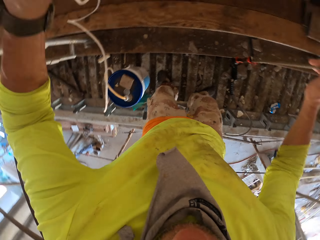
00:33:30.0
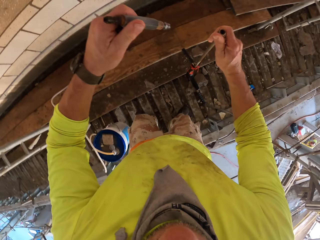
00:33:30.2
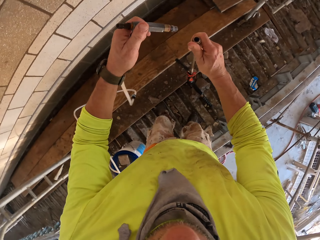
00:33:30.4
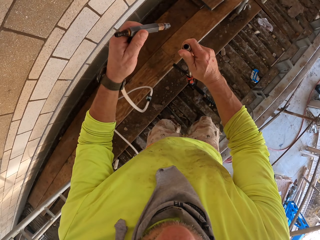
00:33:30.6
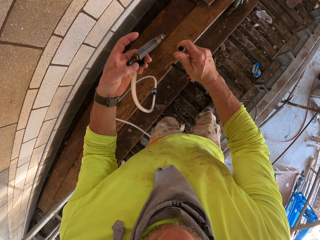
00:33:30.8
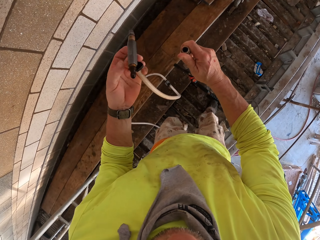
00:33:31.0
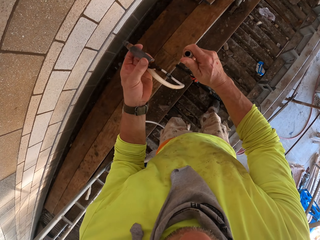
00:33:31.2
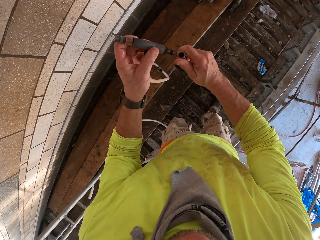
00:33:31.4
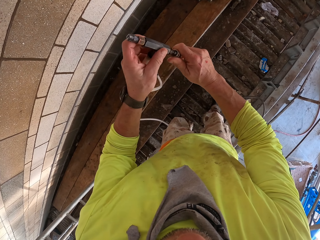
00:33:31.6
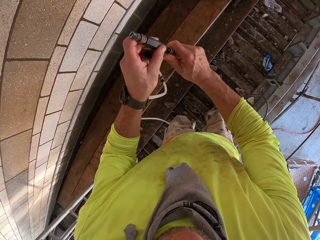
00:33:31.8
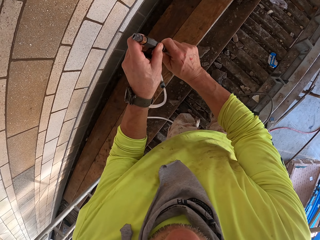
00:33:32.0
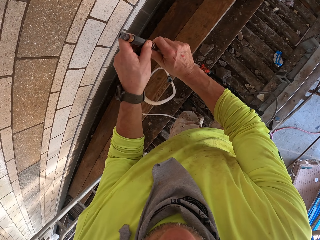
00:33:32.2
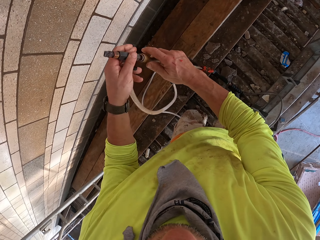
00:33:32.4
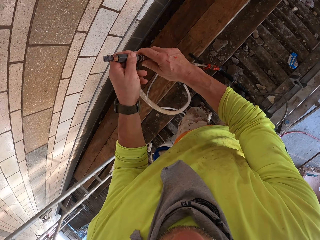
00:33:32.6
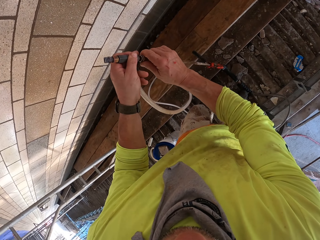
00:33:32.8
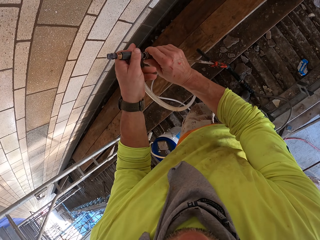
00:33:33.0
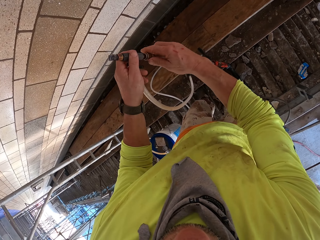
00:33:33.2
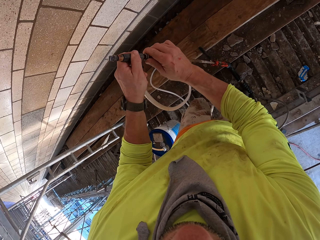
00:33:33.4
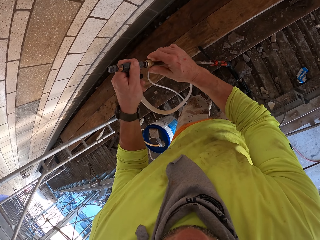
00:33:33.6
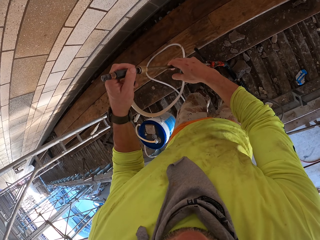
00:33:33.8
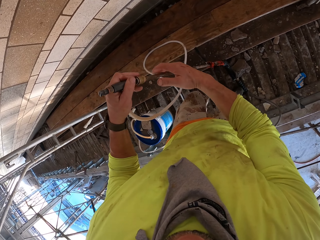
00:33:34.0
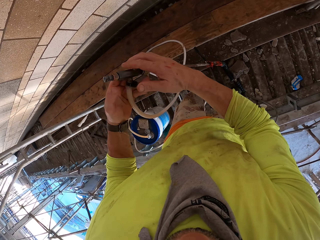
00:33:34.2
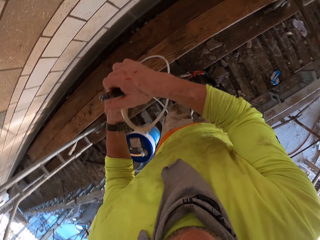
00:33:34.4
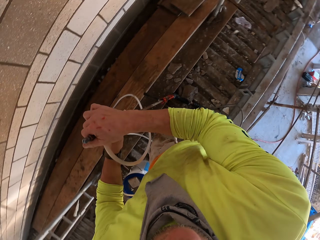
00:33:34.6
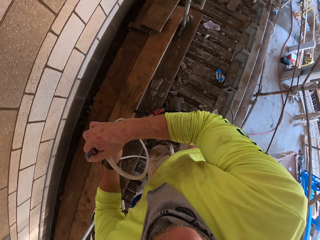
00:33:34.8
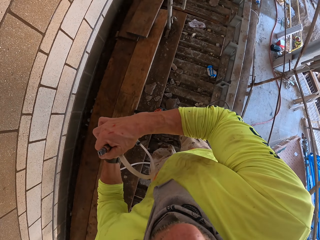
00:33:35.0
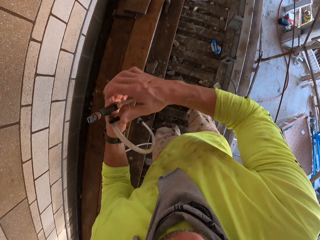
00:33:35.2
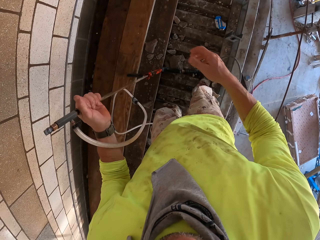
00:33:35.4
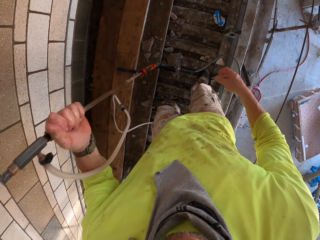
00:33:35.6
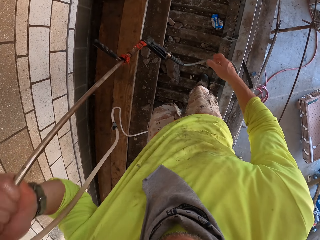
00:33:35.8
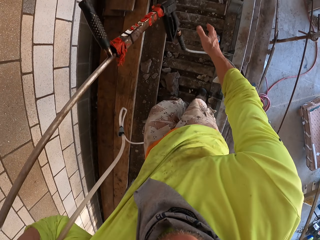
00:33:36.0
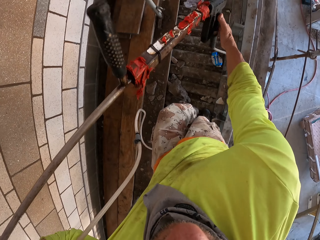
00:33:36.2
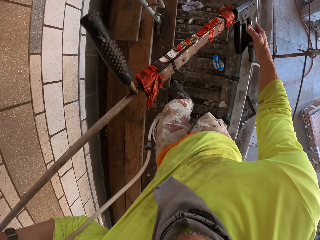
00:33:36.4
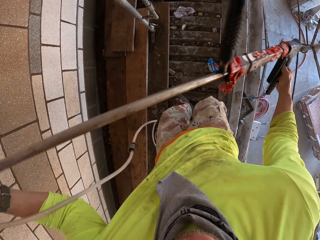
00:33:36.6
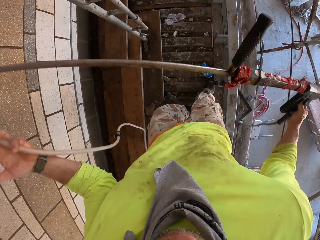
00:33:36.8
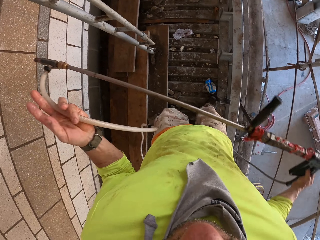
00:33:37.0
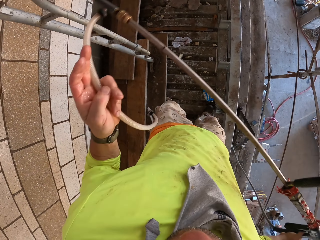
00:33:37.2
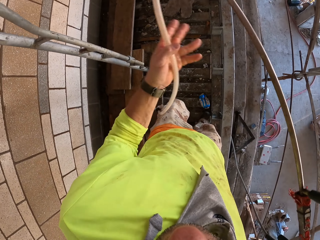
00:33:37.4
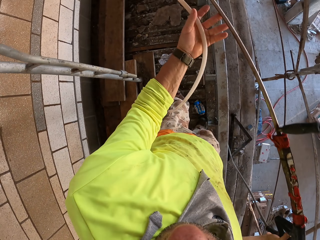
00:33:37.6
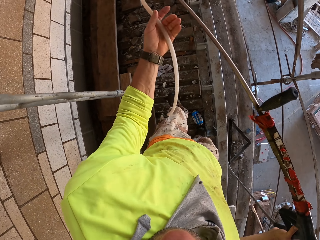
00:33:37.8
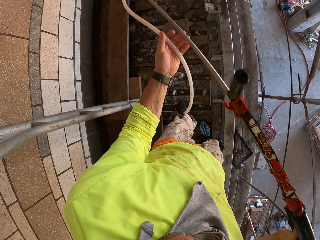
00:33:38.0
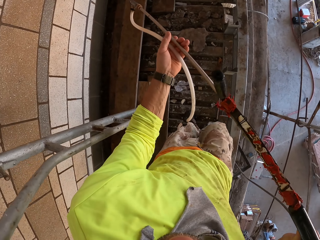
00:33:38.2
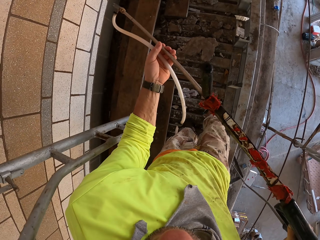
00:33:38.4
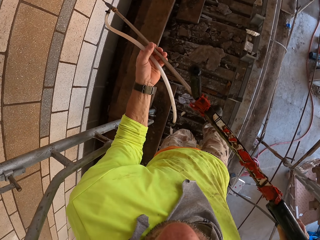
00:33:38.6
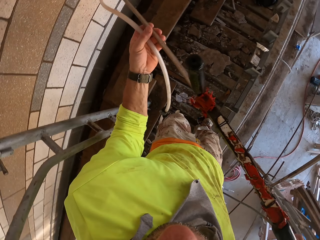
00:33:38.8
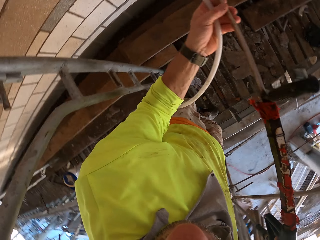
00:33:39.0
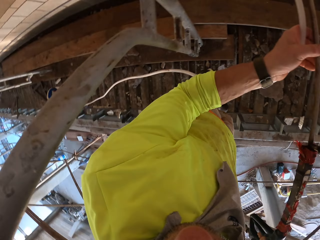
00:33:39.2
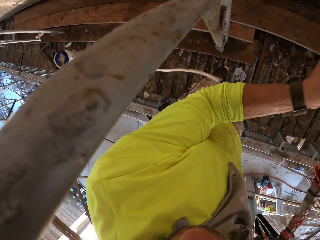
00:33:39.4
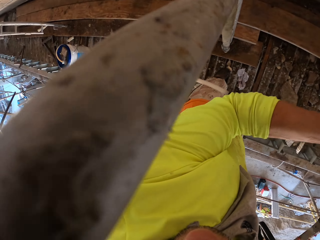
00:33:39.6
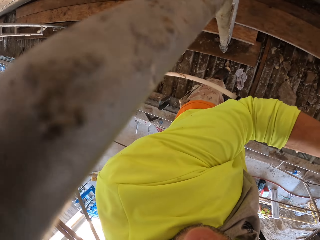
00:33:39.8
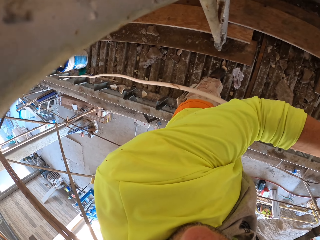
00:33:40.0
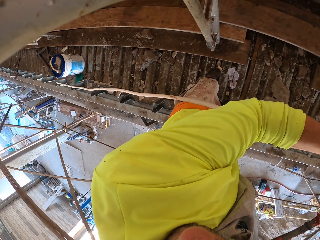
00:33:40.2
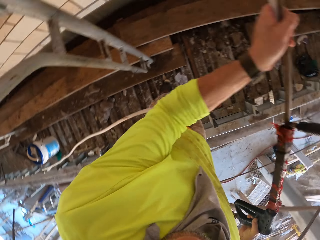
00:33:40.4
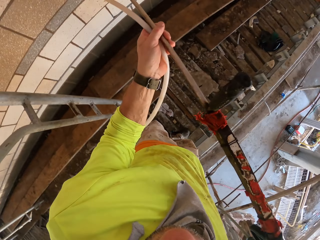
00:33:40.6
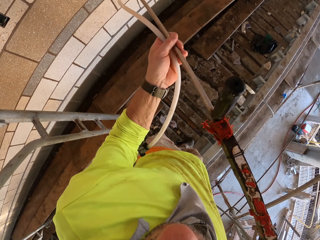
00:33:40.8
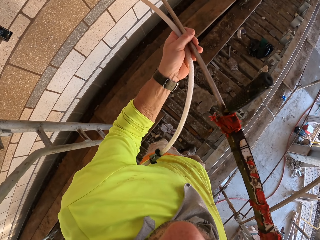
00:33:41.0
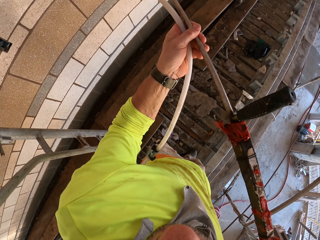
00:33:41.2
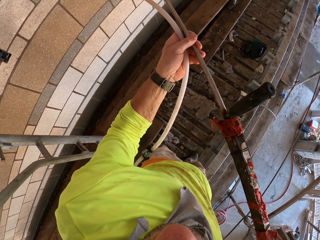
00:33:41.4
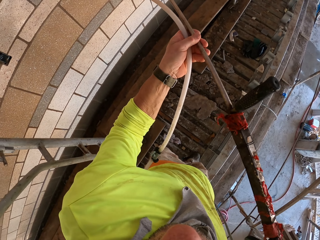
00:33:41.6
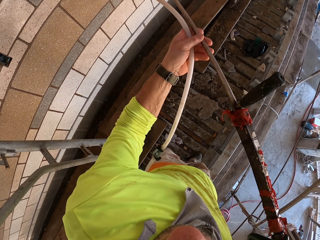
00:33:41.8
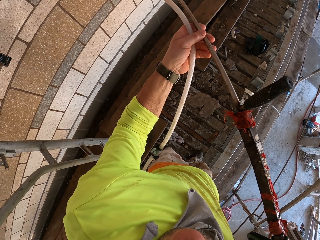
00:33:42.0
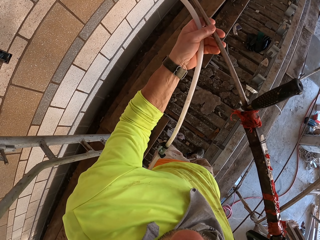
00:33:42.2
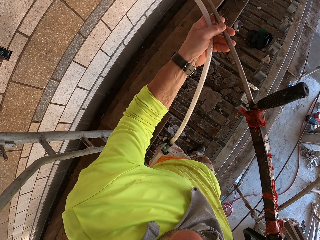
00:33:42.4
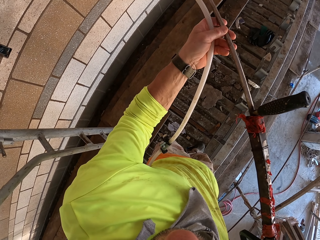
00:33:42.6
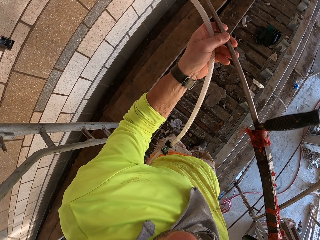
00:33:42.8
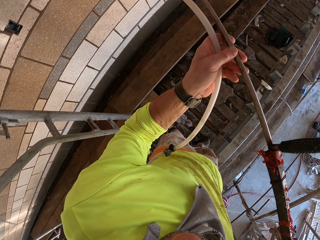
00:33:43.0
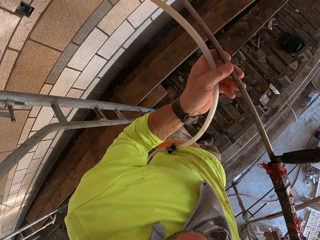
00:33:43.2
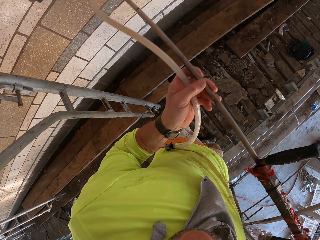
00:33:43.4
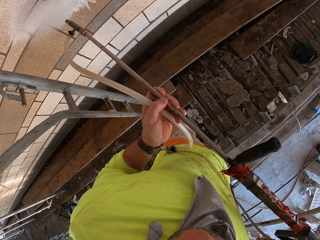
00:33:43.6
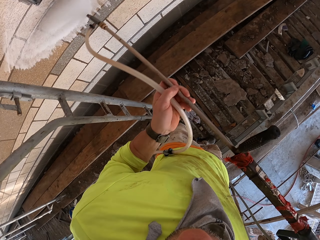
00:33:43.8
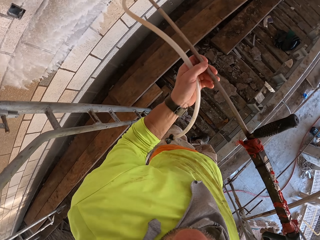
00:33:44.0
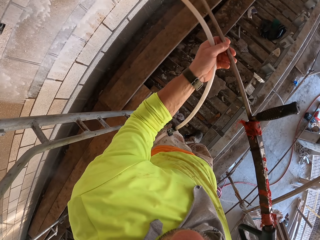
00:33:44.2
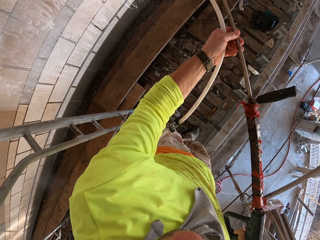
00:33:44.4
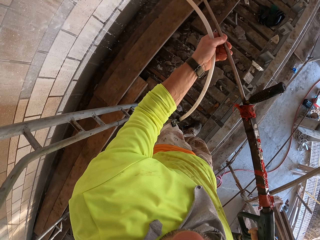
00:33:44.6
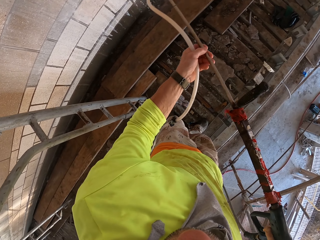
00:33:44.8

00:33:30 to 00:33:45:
The camera wearer turns to the side. They fix a pipe tube to a Loctite pl3 or sprayer. They hold a Loctite pl3 tip. They spray the wall with the Loctite pl3. They turn to the side. They spray the wall with the Loctite pl3.

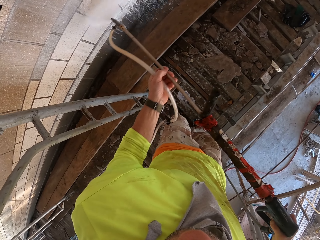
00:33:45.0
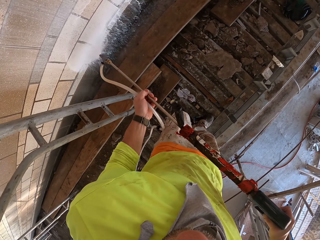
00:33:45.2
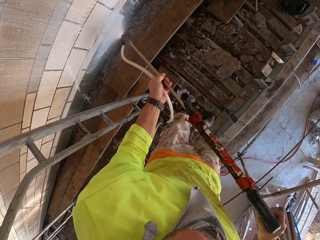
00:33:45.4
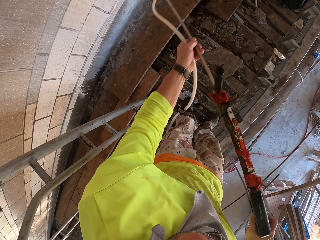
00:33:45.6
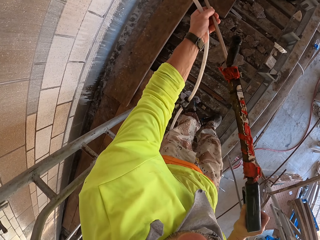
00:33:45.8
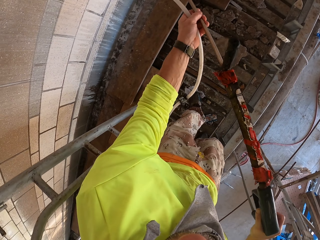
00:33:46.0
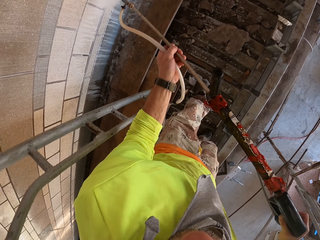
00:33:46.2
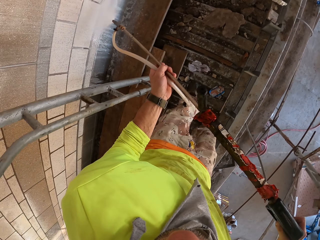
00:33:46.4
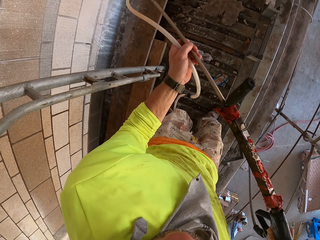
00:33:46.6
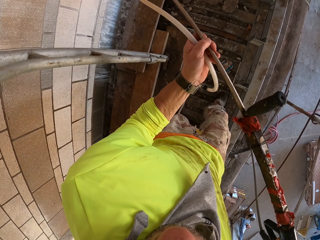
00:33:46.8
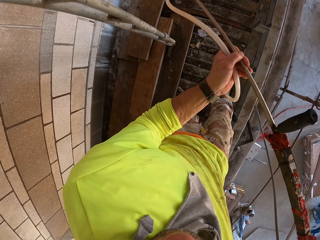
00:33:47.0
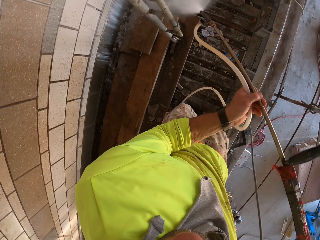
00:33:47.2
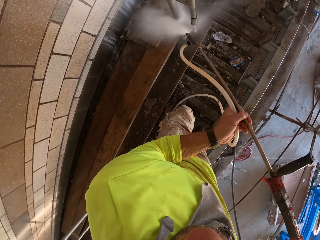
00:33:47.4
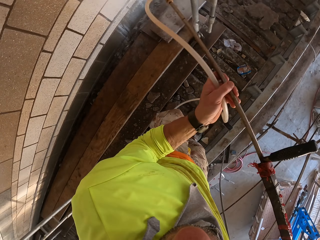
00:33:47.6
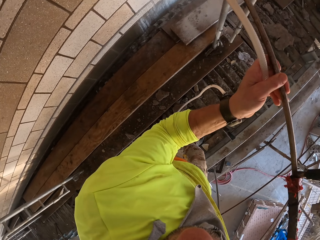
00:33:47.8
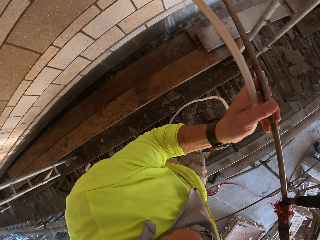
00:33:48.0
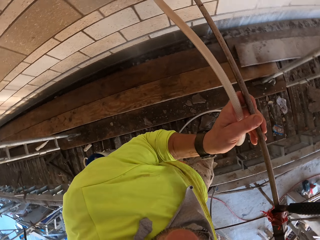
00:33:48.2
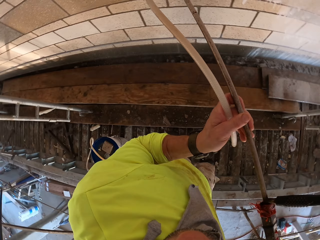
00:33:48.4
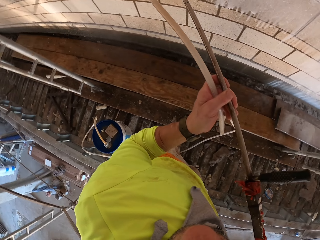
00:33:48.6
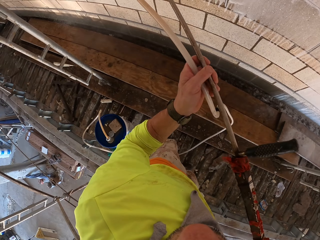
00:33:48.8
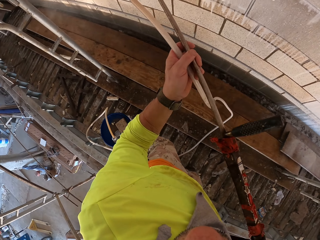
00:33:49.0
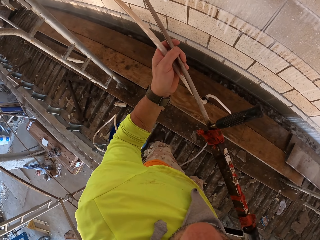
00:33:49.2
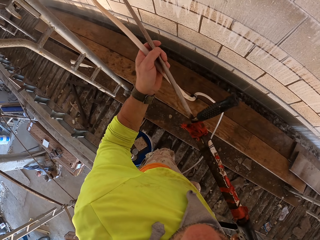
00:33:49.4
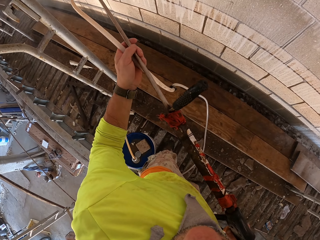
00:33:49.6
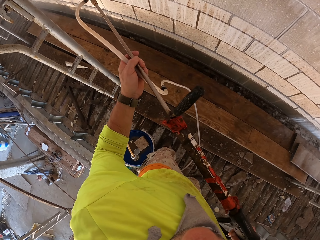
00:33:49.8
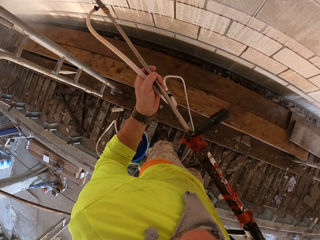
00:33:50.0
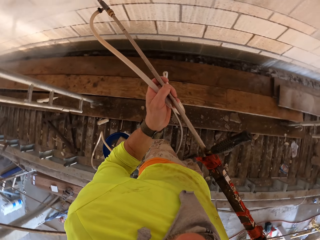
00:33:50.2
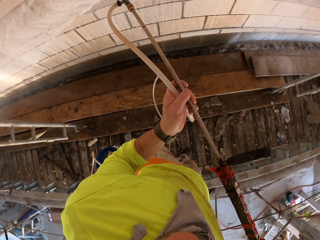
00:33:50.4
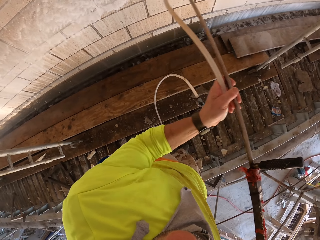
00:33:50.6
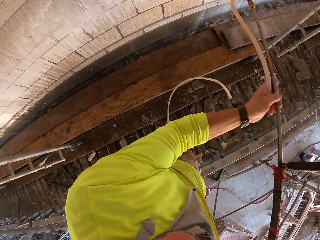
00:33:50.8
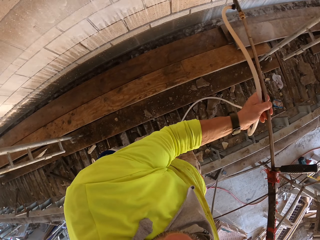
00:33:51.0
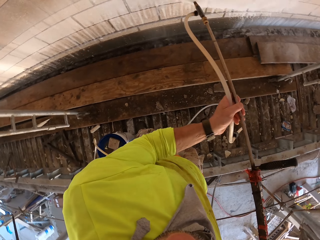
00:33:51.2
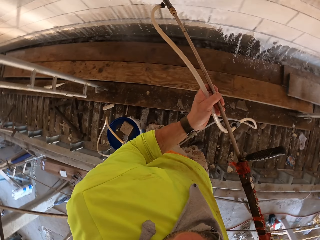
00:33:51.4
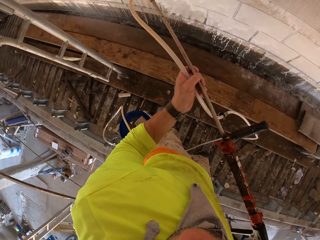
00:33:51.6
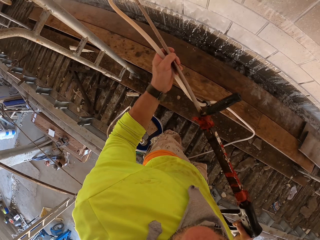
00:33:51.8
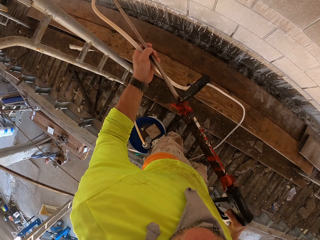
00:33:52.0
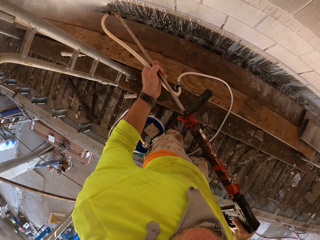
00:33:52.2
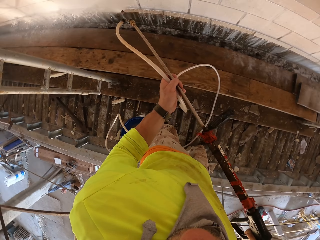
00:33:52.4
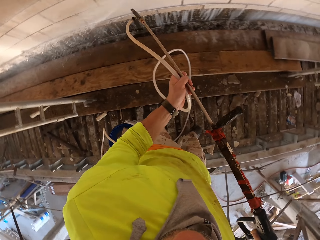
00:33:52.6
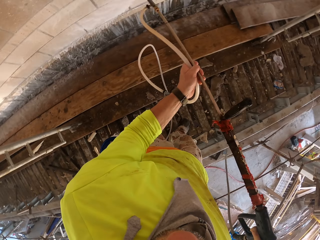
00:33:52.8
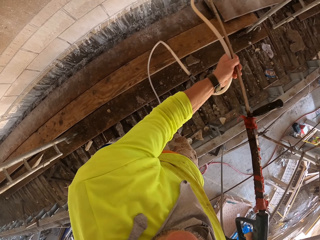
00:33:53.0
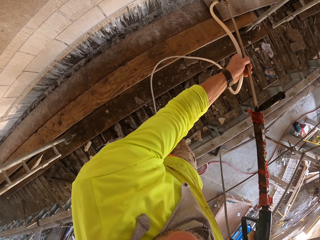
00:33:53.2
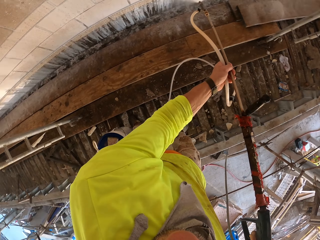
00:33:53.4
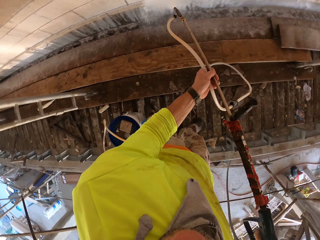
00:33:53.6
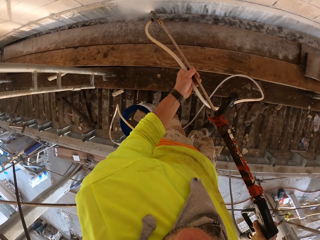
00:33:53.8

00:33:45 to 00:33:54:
The camera wearer turns to the side. They spray the wall with a Loctite pl3.
